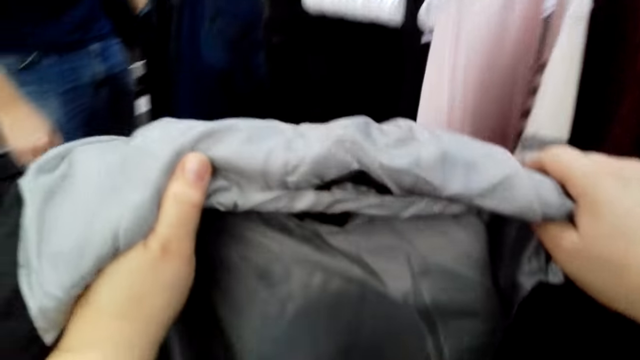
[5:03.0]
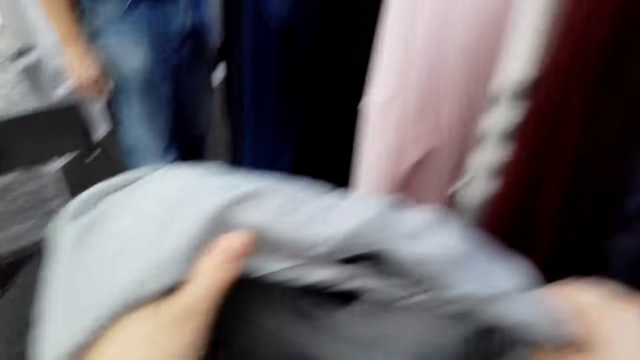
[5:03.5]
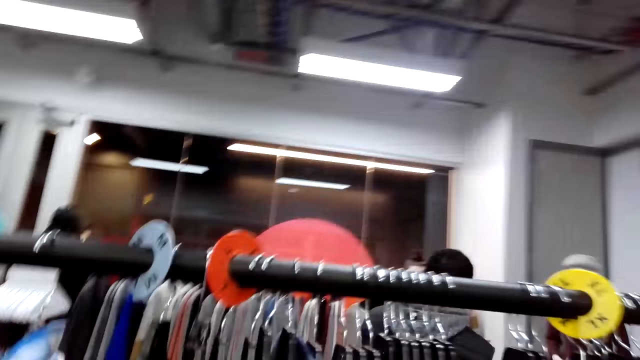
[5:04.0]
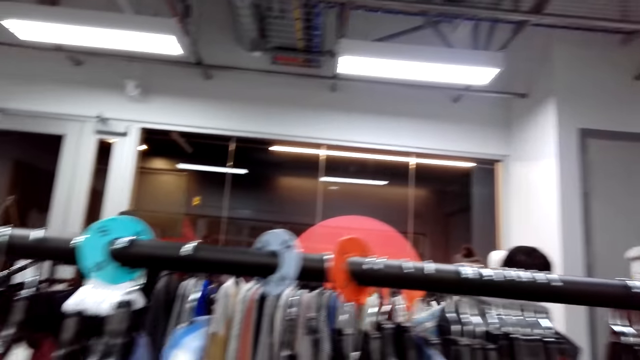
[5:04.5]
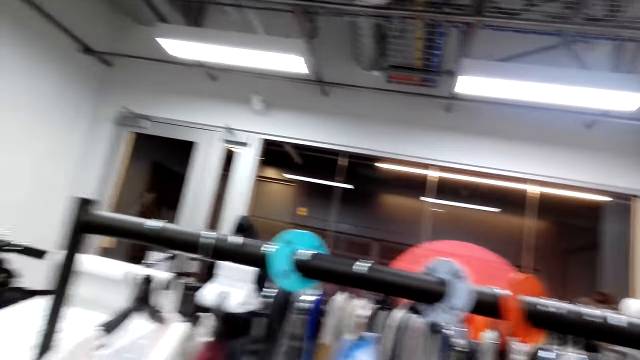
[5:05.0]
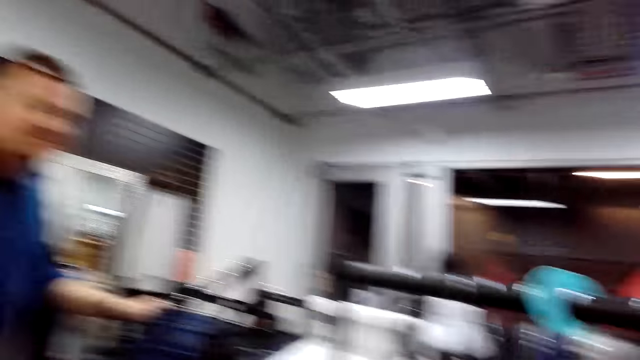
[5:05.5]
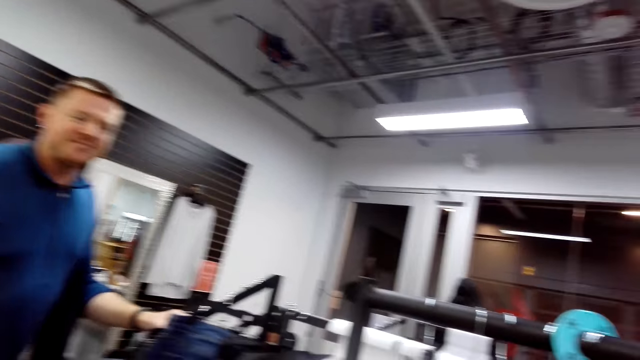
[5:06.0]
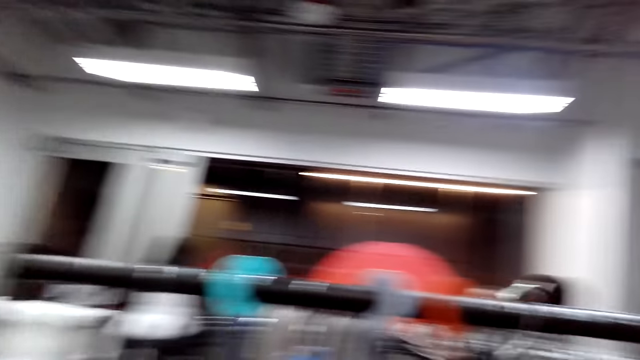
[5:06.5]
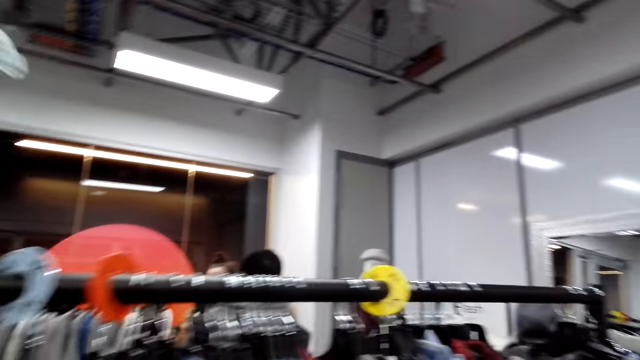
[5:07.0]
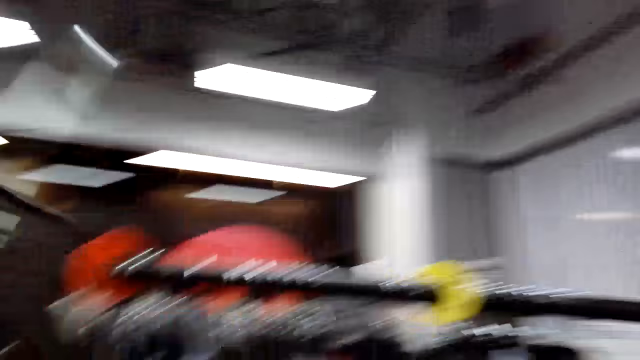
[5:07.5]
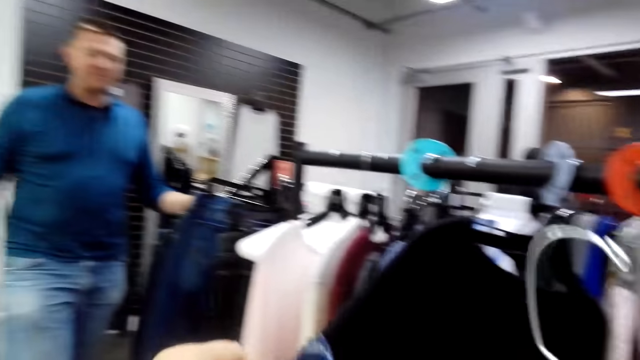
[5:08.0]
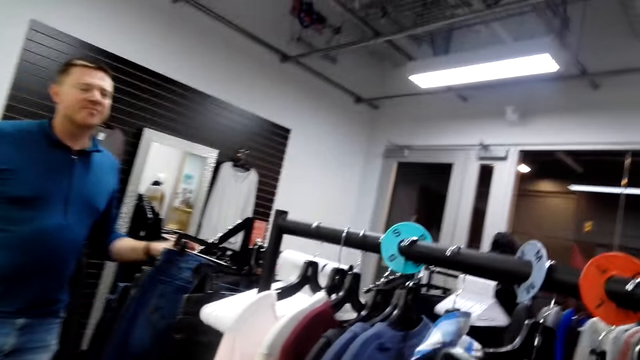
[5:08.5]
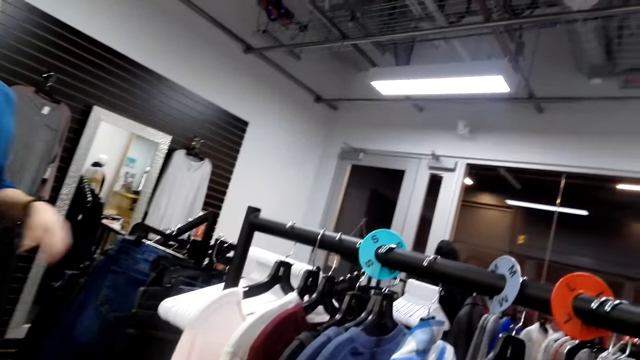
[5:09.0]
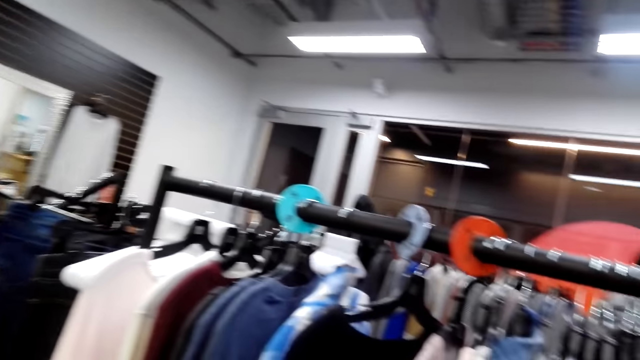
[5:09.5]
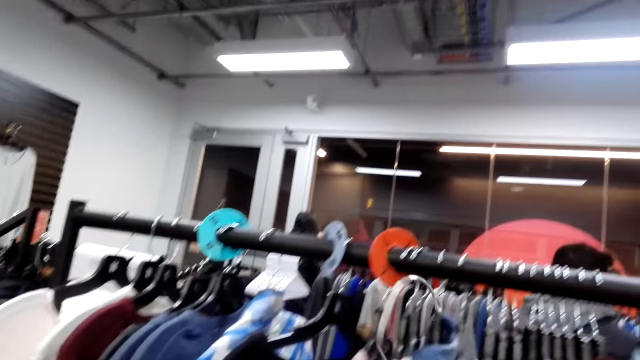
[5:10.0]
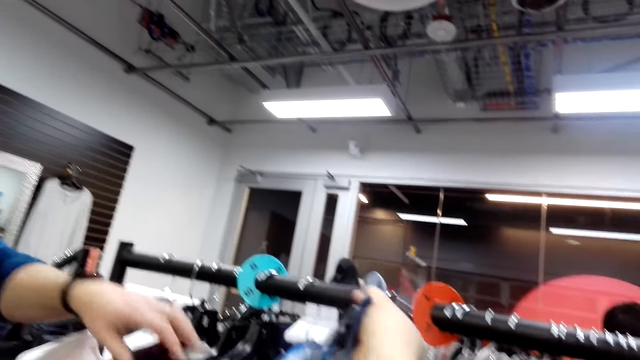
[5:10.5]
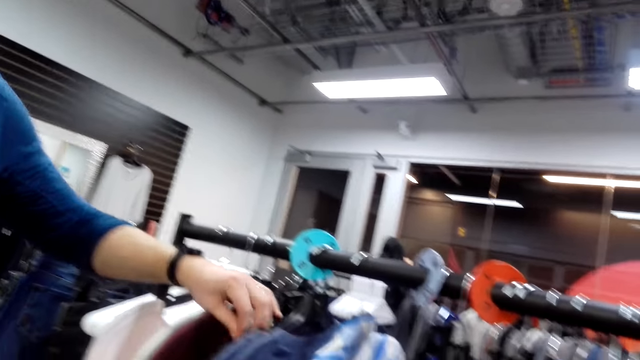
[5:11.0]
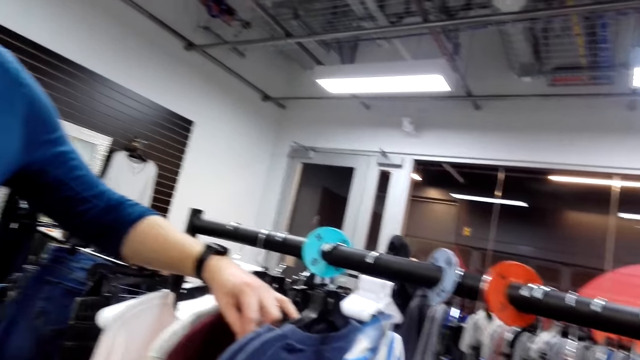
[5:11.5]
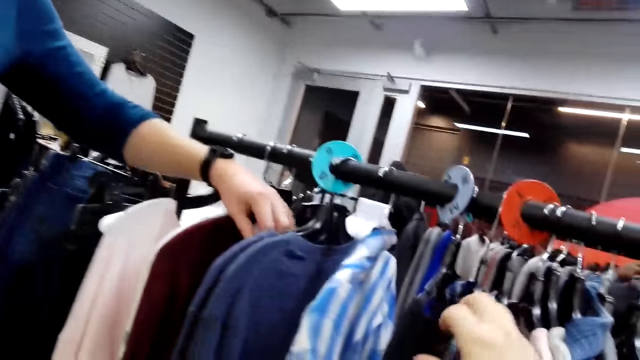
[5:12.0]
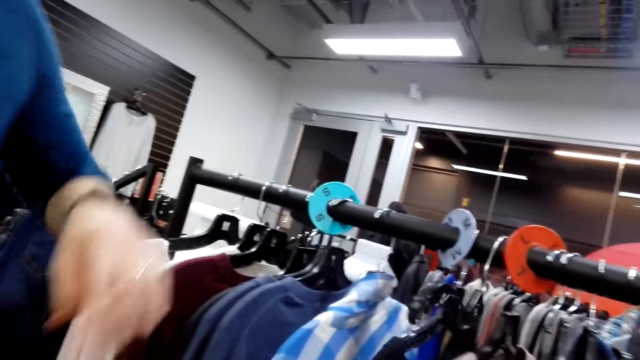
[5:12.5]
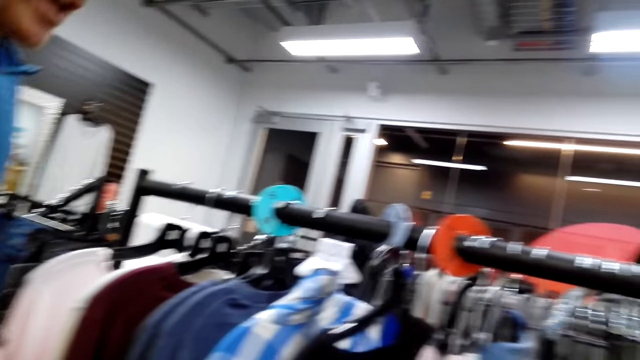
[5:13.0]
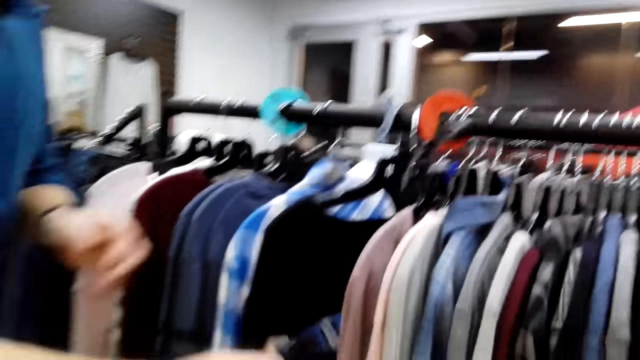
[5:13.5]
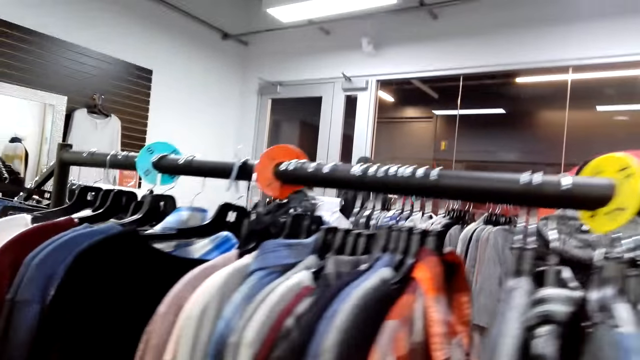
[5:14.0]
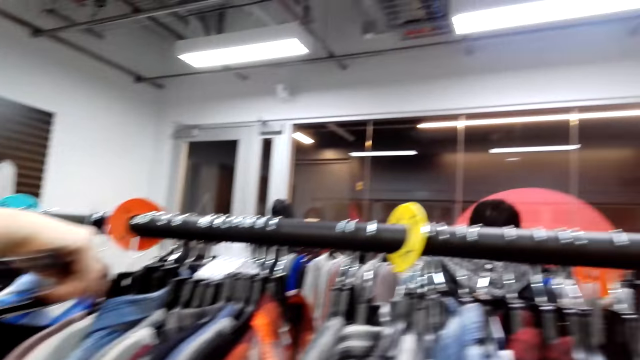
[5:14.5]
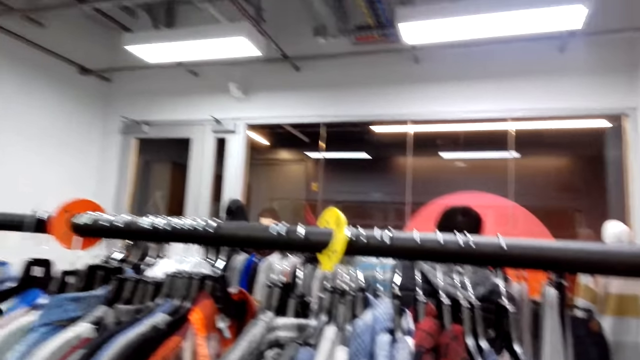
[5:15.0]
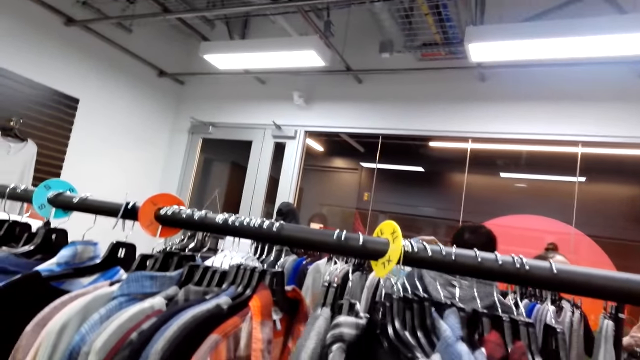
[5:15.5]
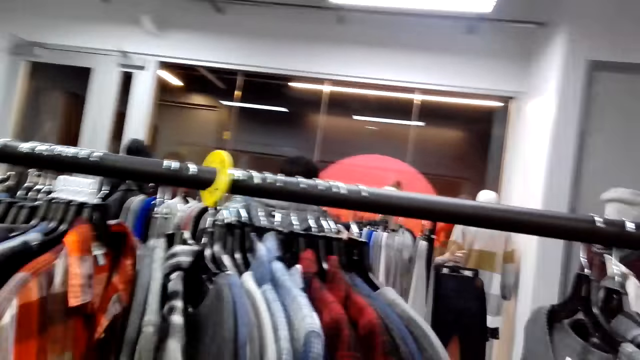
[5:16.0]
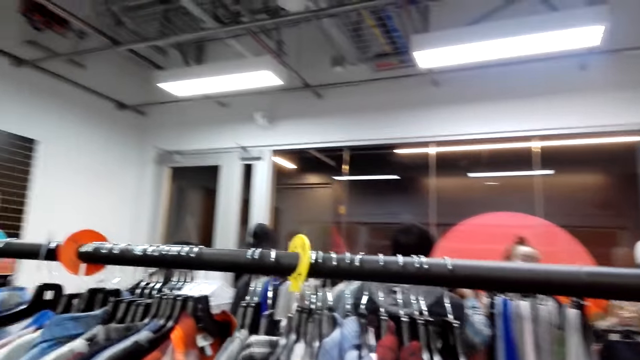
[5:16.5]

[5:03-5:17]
The camera wearer holds the jacket with both hands. They check the cloth. They pick a hanger from the rack. They return the hanger to the rack. A man touches the top. The camera wearer removes a shirt from the hanger. The man holds the shirt and picks a hanger from the rack.

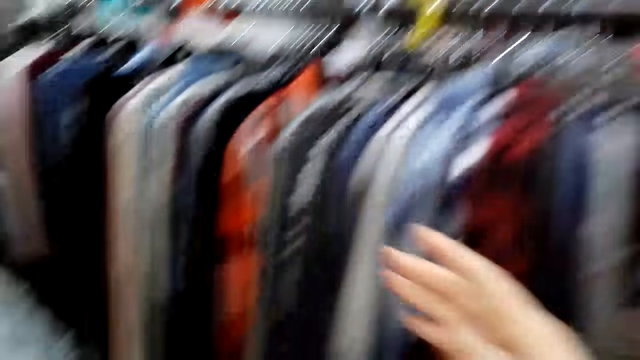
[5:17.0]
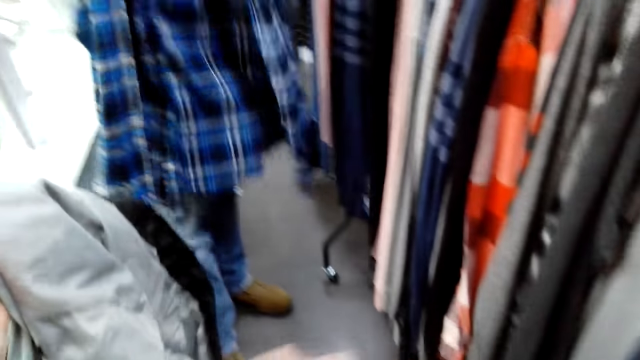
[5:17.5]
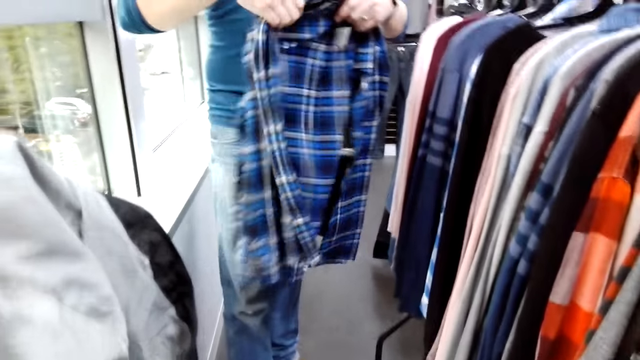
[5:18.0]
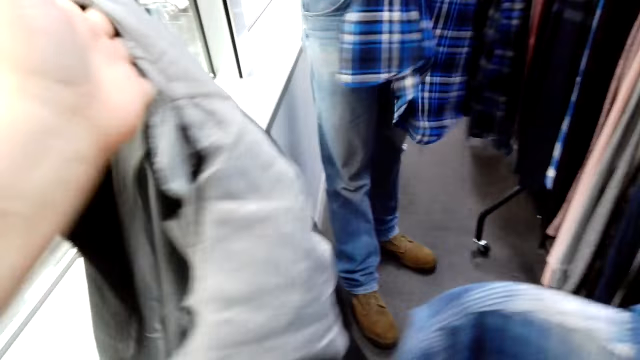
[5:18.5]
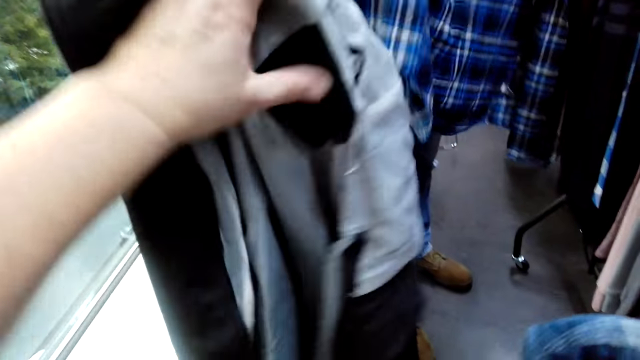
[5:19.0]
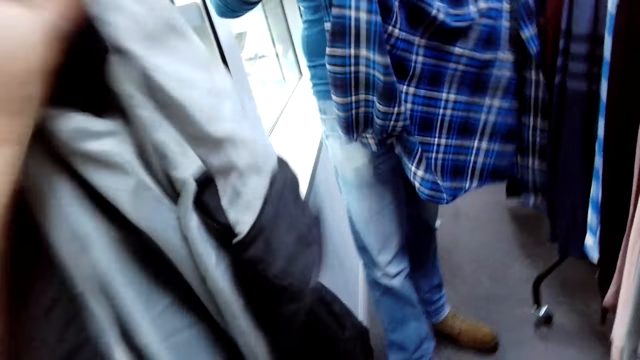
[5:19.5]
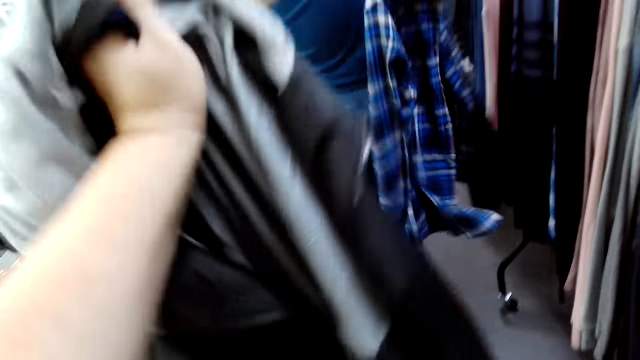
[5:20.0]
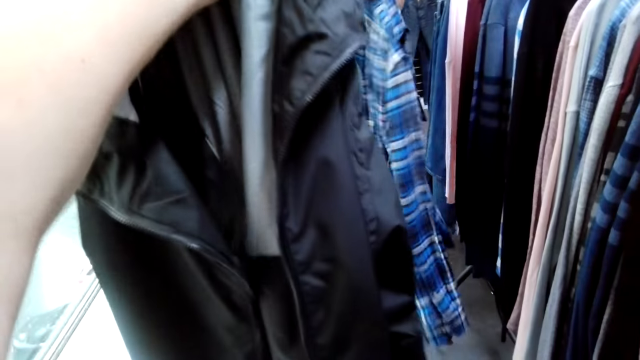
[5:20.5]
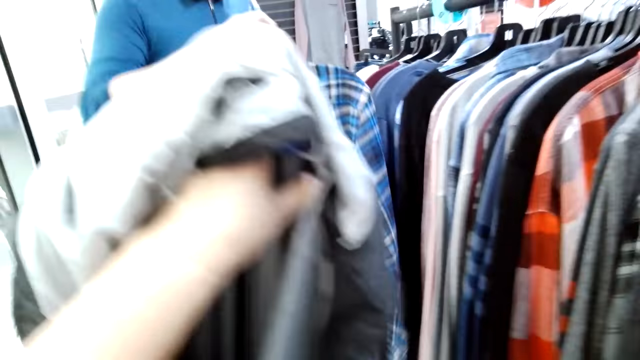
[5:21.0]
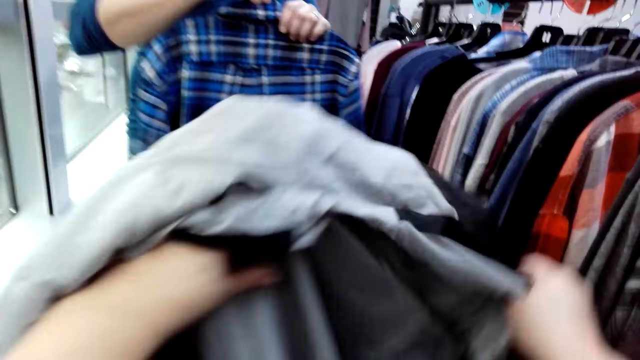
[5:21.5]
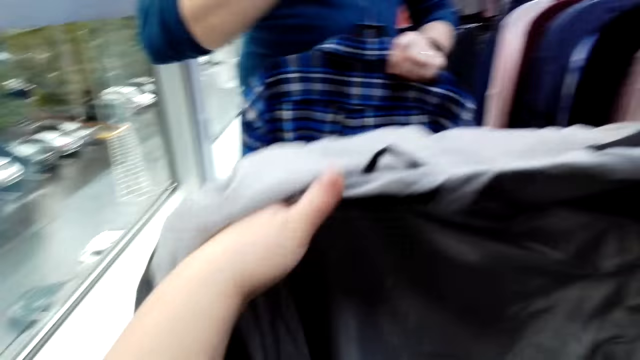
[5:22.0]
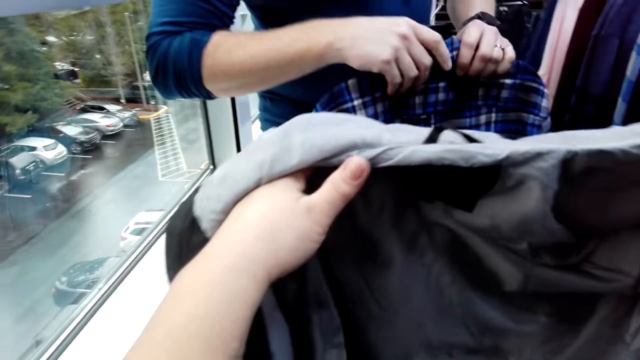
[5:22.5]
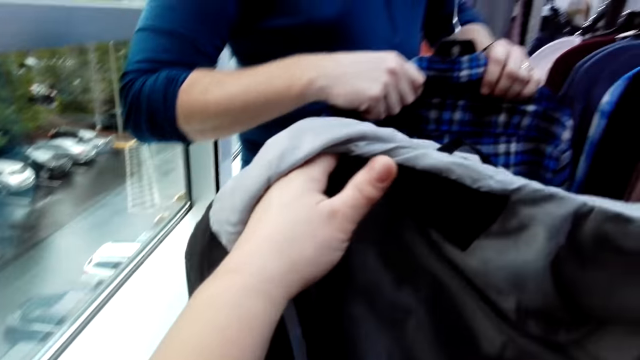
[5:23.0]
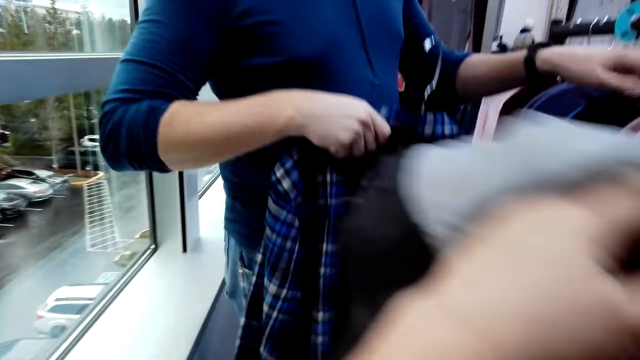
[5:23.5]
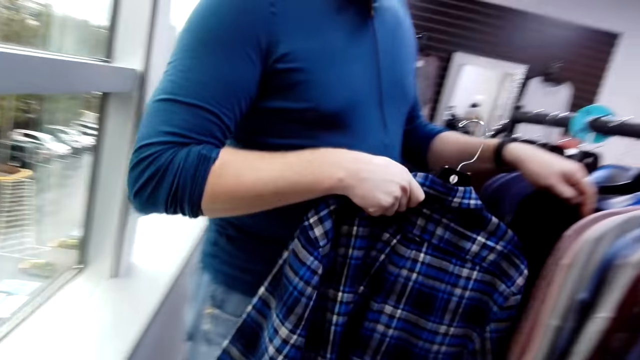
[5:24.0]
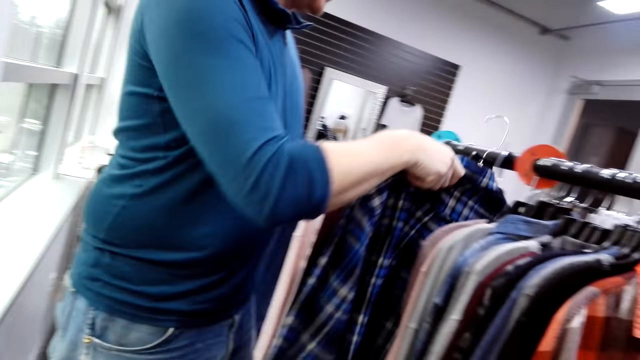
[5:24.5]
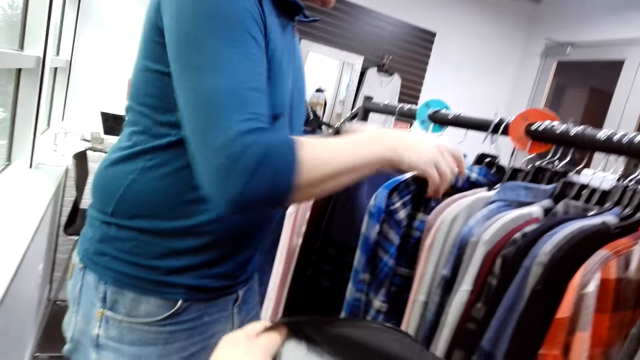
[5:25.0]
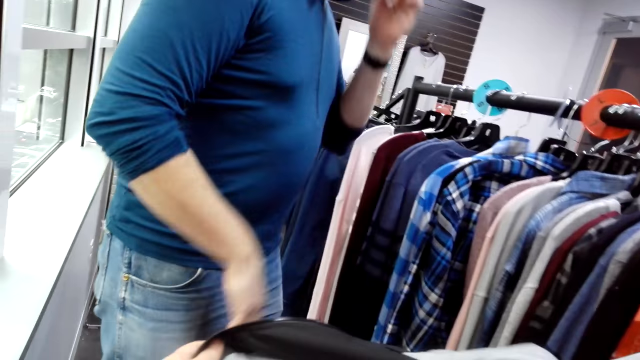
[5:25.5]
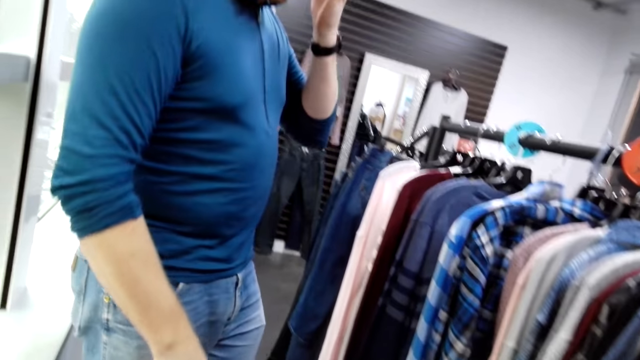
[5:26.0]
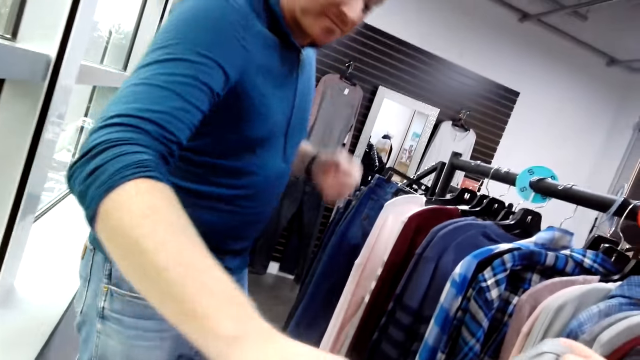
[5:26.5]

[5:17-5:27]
The camera wearer holds the blouses on the rack. They hold up the jacket. They hold the jacket with both hands. A man holds the top and returns the shirt to the rack.
